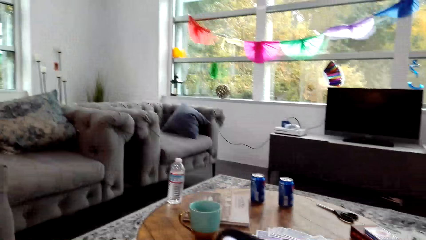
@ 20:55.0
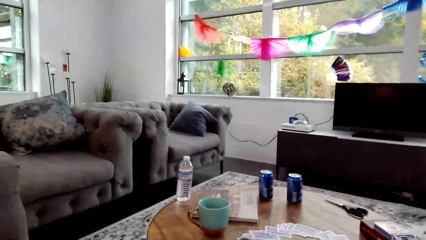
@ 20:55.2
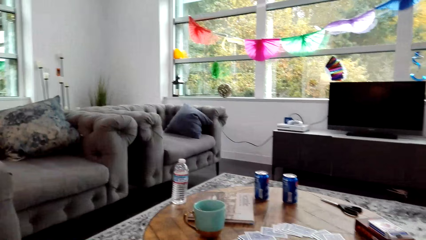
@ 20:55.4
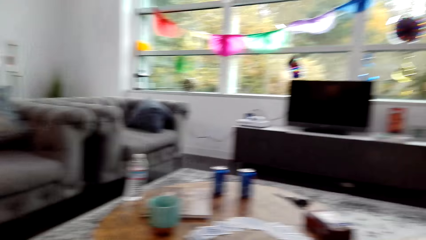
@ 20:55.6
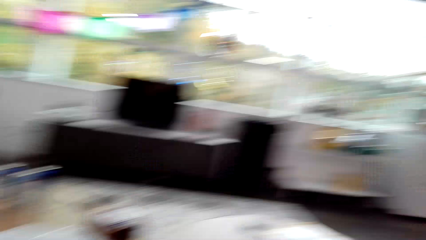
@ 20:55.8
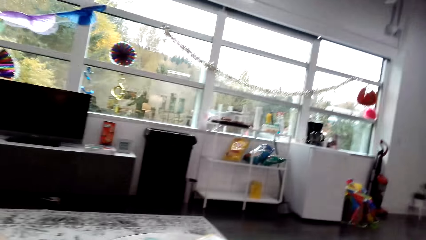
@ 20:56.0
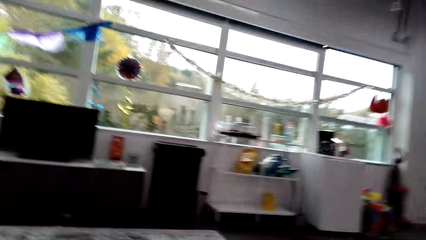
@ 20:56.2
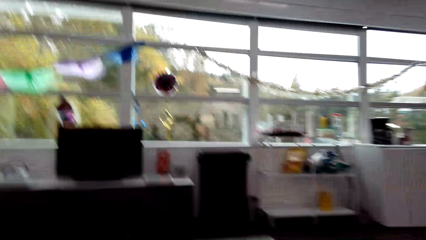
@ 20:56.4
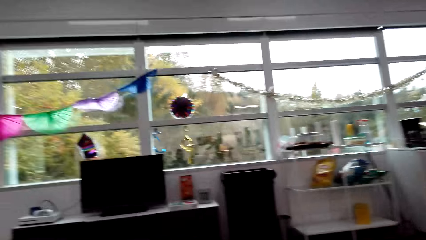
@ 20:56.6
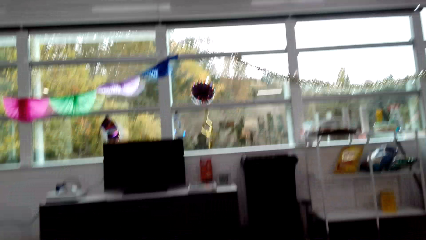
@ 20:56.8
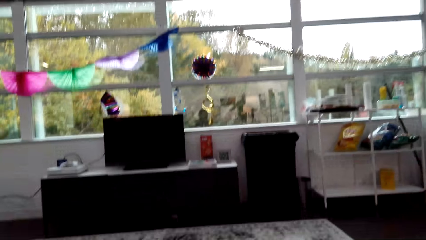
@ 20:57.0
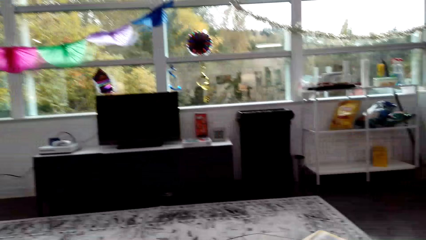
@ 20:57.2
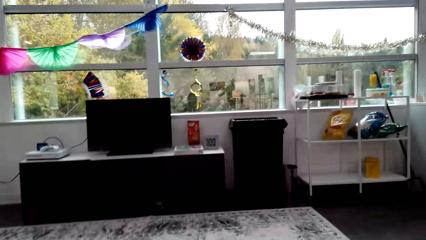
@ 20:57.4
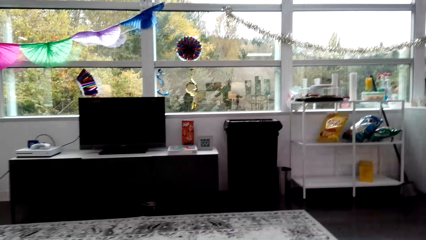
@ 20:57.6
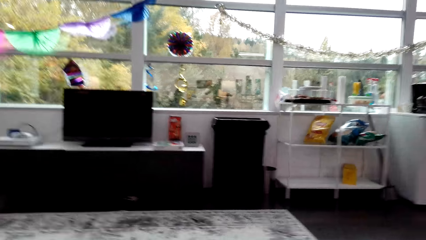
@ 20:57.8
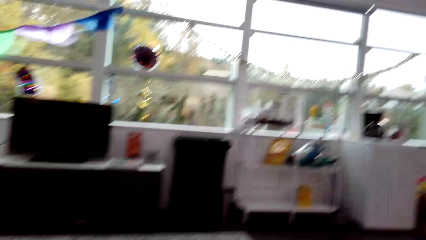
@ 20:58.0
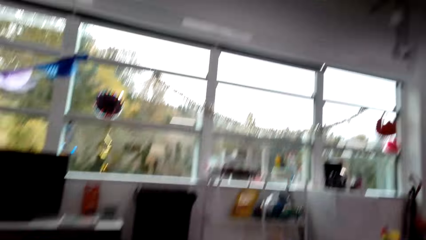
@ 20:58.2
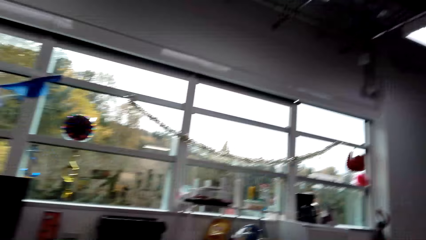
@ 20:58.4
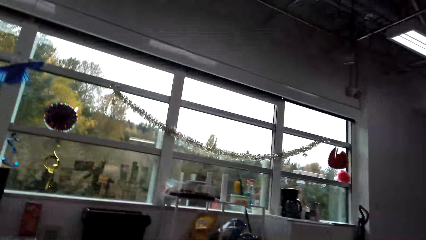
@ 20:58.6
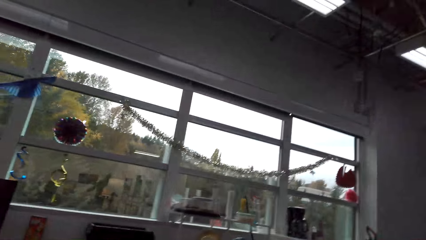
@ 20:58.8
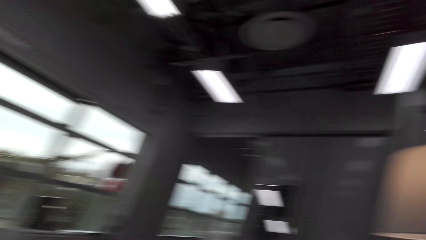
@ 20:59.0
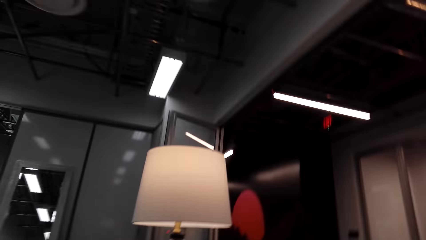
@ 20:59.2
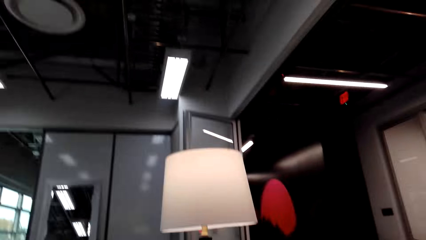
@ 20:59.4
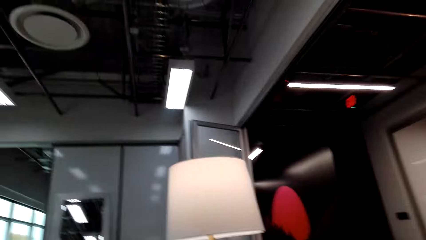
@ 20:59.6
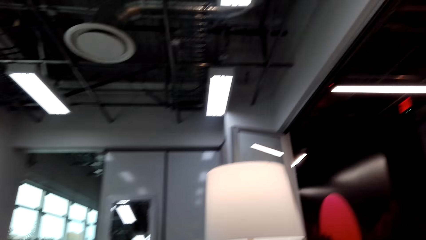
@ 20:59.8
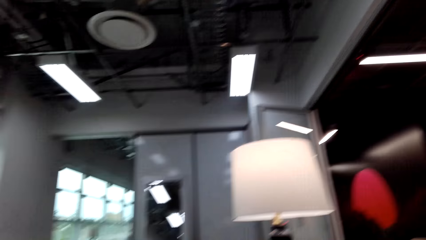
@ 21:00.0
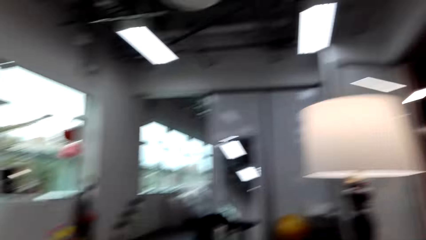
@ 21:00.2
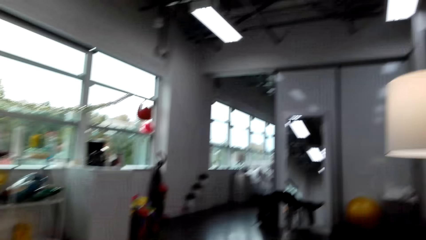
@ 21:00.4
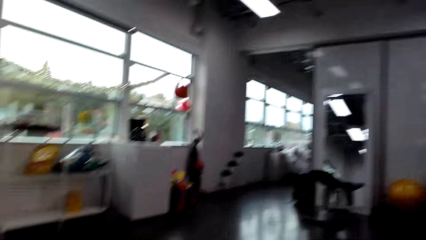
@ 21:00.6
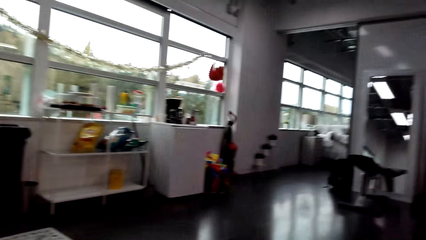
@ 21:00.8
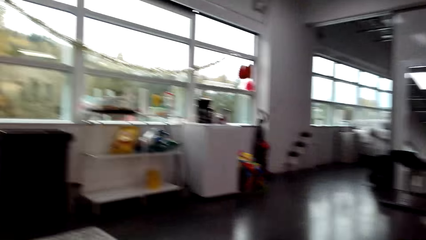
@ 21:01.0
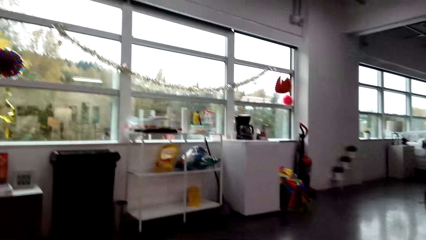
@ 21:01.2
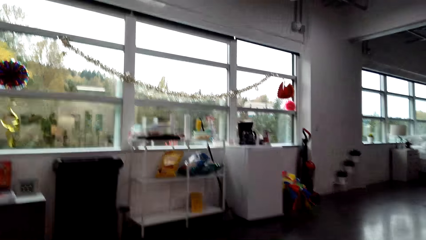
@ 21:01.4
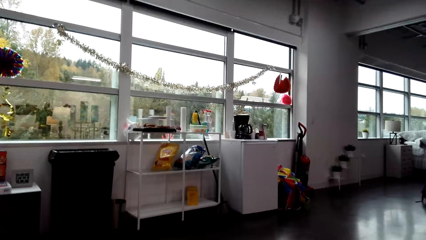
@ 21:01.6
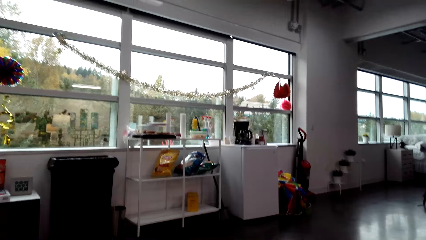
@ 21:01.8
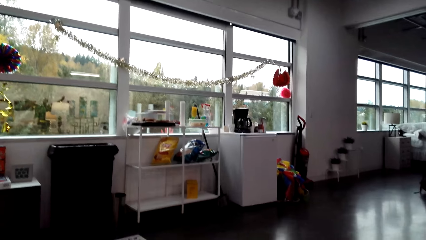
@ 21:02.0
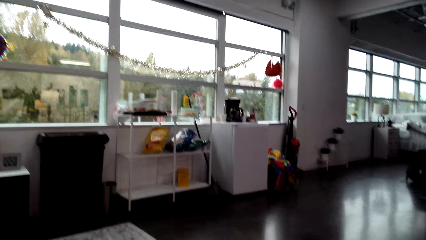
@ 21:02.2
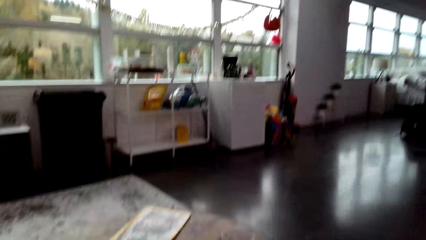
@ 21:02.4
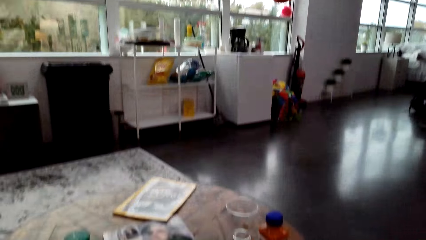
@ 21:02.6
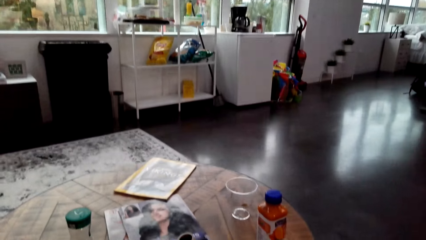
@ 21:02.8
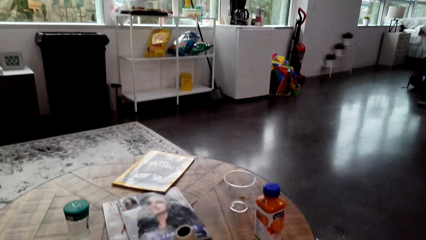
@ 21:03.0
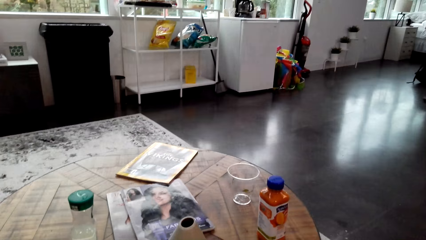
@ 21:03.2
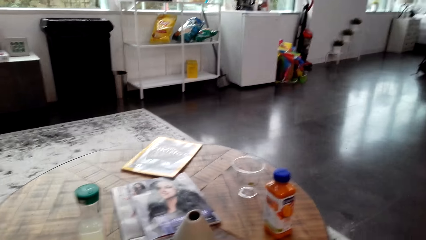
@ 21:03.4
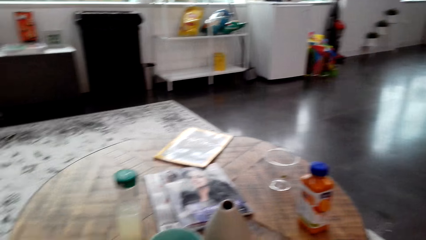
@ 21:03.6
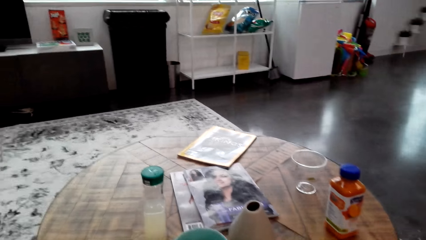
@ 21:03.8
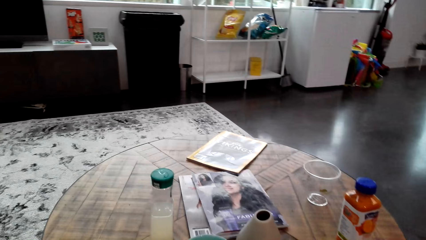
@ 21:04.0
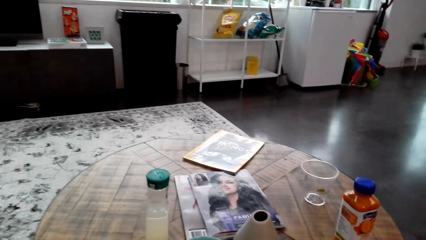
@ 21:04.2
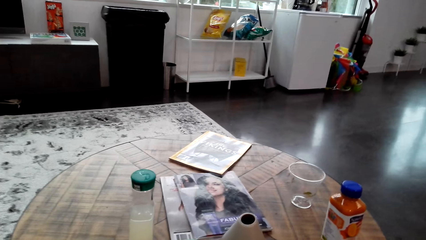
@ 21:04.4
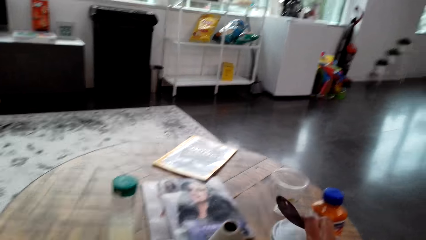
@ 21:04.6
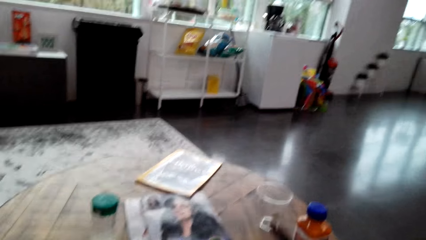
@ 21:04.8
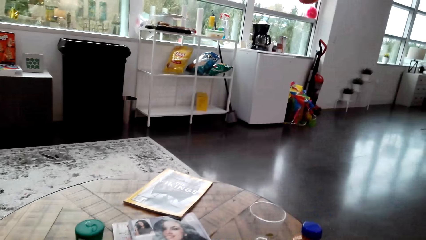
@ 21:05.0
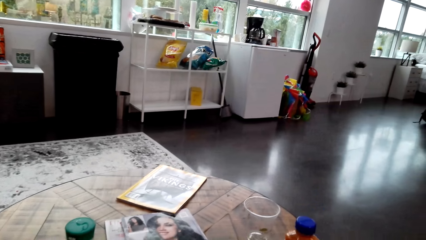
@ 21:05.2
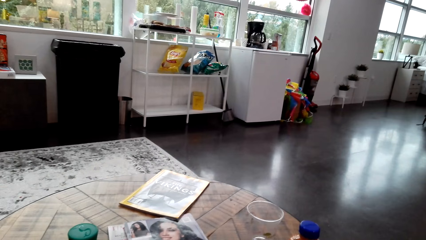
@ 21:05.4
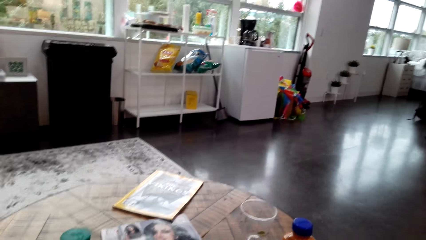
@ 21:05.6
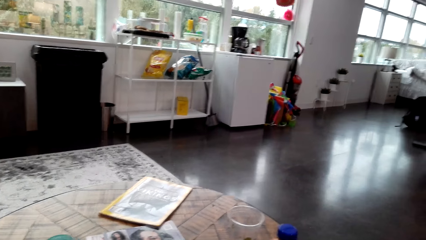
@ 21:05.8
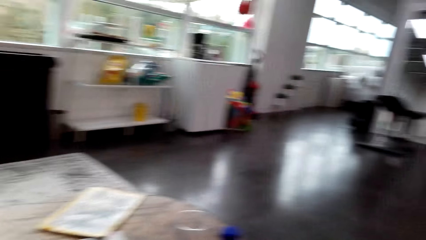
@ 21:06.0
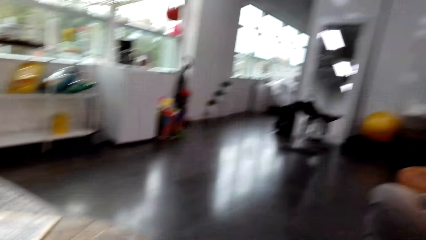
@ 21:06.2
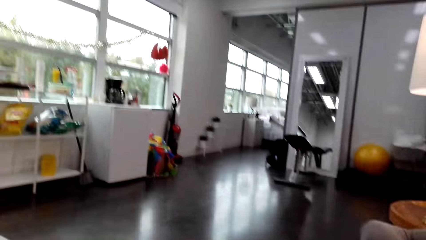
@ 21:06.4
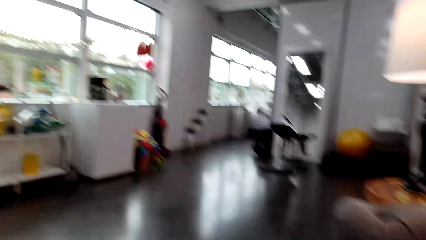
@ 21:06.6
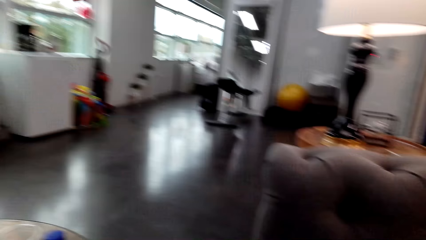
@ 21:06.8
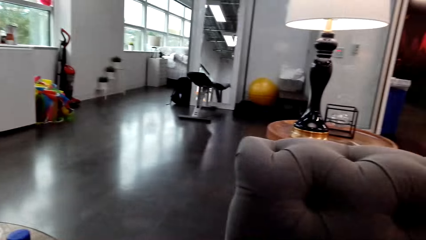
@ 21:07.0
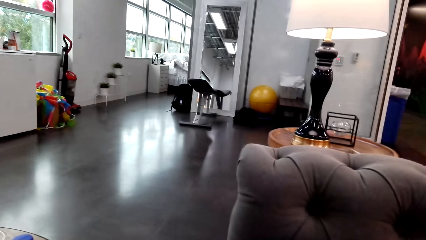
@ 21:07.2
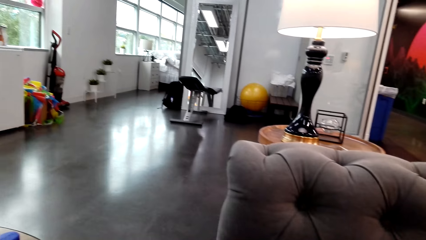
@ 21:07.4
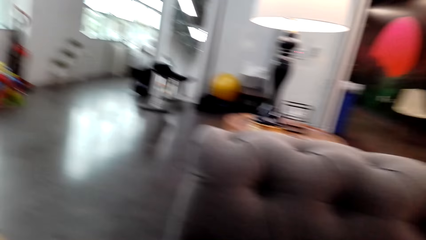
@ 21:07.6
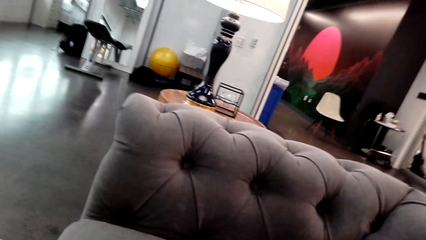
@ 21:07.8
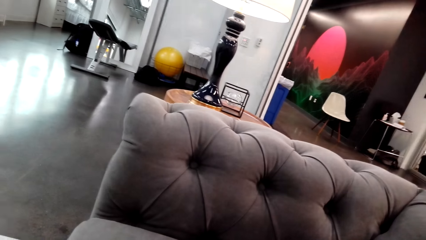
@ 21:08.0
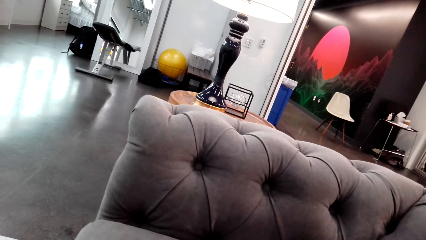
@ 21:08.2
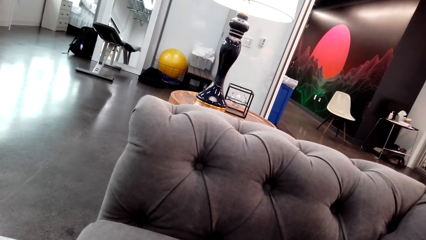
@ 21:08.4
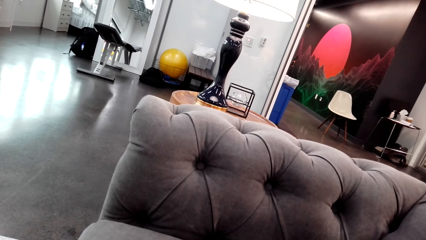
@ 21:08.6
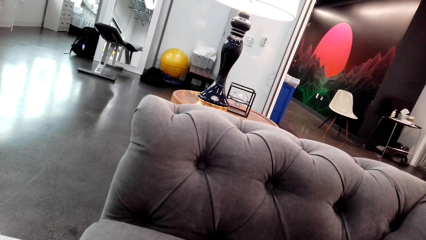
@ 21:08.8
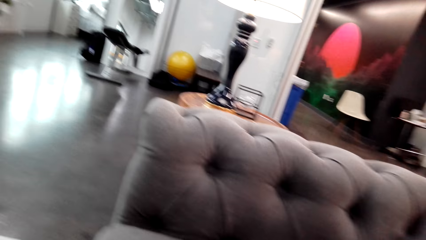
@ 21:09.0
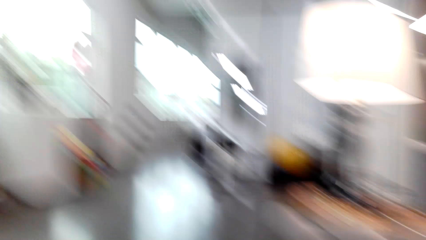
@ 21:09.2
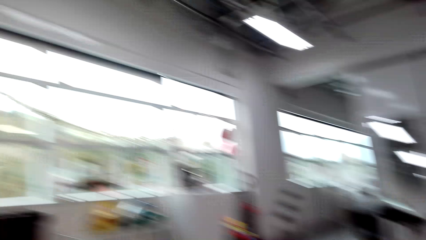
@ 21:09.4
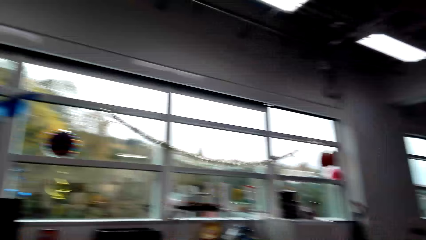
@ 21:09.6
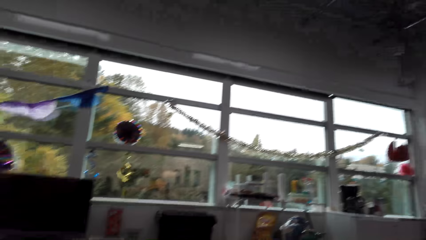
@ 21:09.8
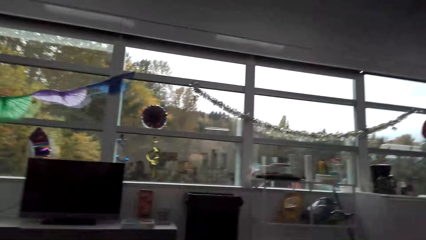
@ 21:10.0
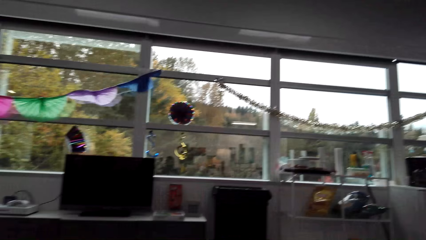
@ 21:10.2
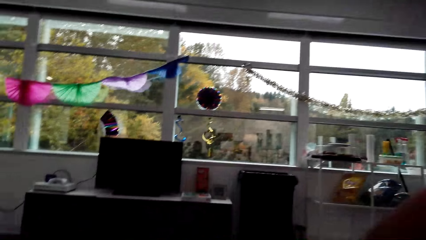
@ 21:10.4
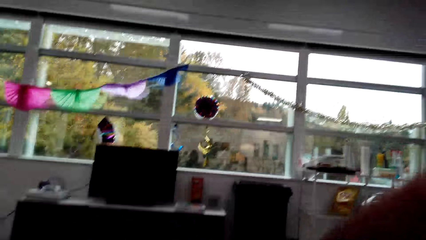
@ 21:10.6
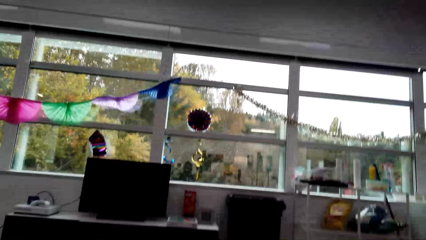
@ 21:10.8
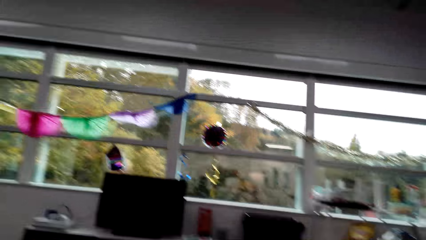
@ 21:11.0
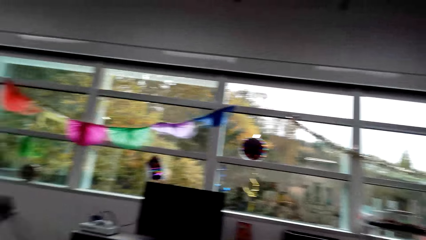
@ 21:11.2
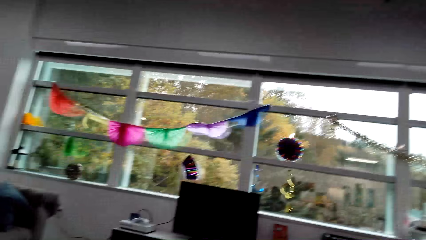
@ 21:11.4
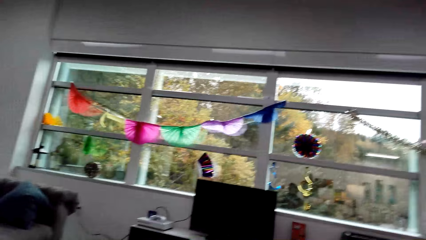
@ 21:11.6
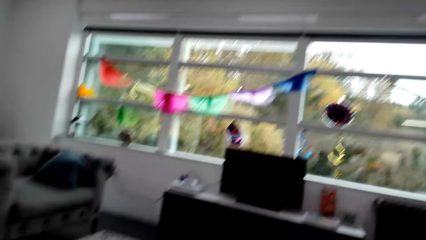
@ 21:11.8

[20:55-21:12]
The camera wearer looks around a room. They walk inside the house. They walk around the room. They look around the room. A lady looks around the room.
